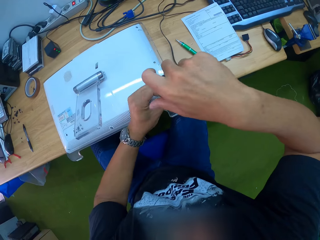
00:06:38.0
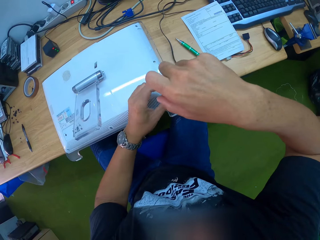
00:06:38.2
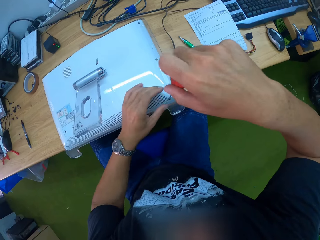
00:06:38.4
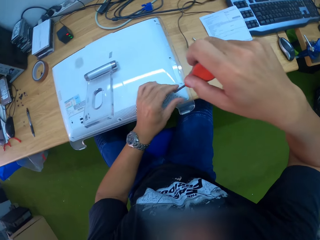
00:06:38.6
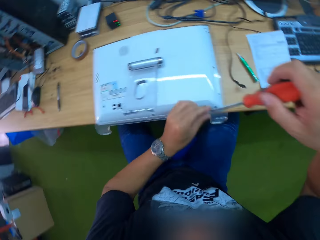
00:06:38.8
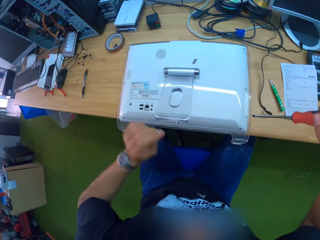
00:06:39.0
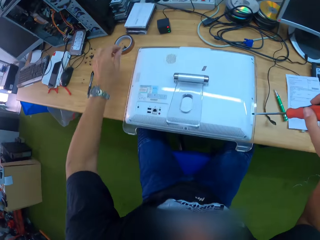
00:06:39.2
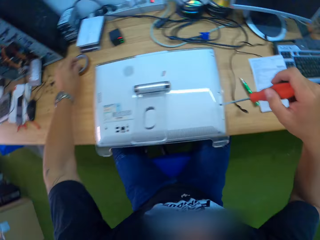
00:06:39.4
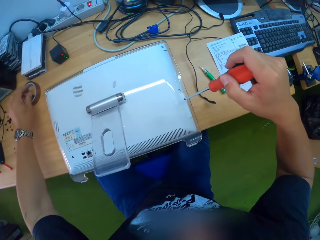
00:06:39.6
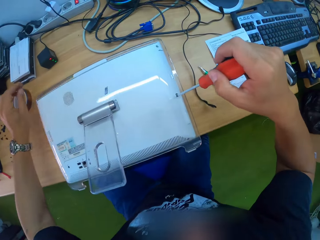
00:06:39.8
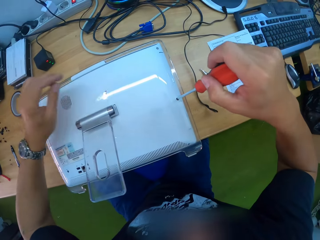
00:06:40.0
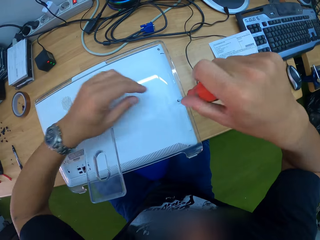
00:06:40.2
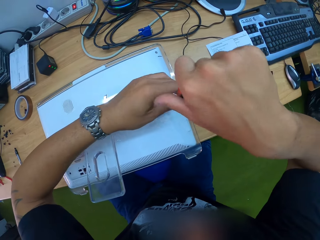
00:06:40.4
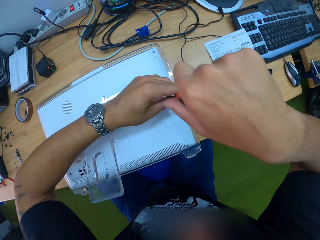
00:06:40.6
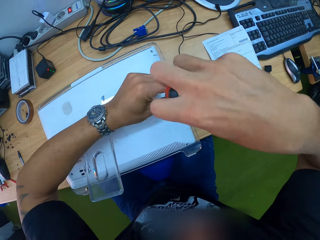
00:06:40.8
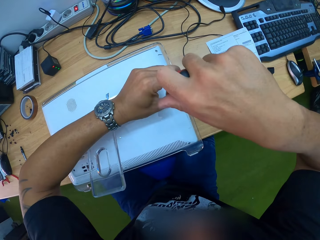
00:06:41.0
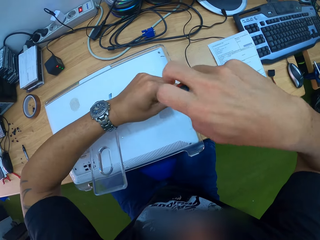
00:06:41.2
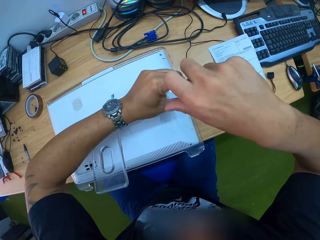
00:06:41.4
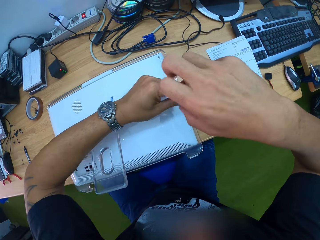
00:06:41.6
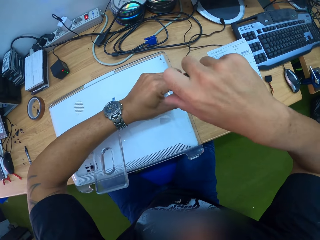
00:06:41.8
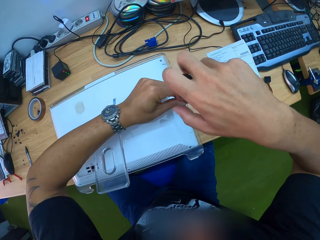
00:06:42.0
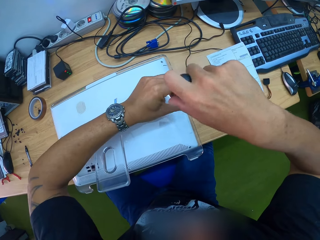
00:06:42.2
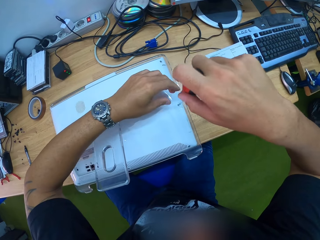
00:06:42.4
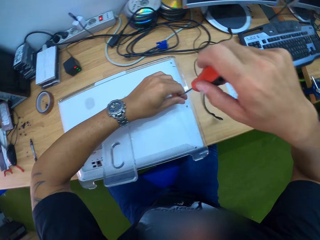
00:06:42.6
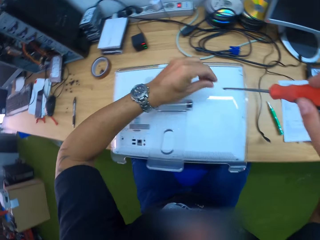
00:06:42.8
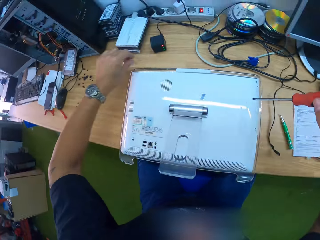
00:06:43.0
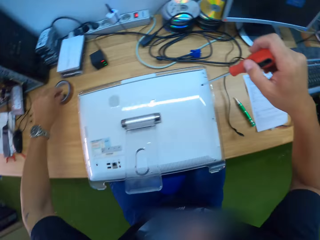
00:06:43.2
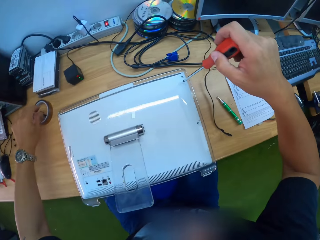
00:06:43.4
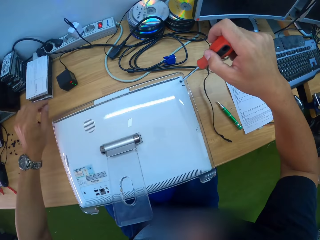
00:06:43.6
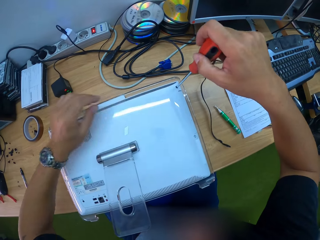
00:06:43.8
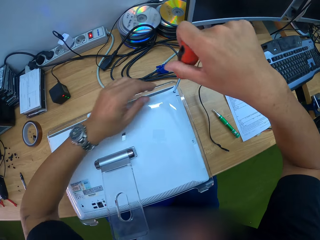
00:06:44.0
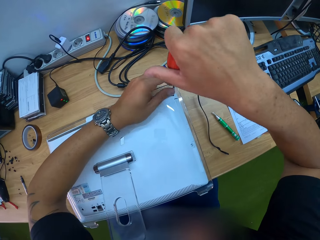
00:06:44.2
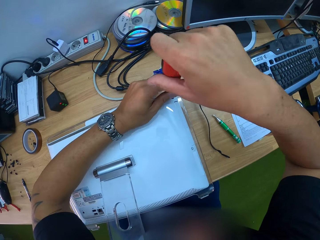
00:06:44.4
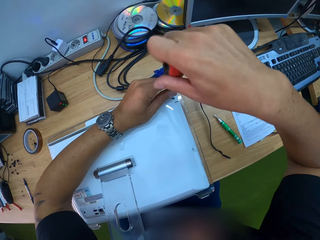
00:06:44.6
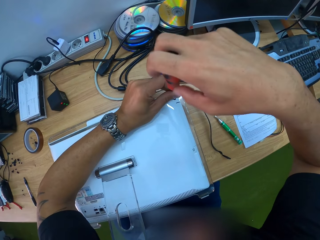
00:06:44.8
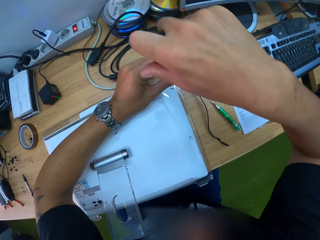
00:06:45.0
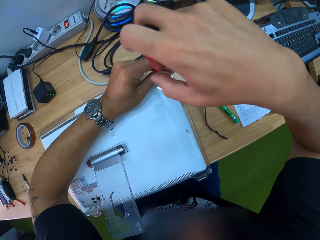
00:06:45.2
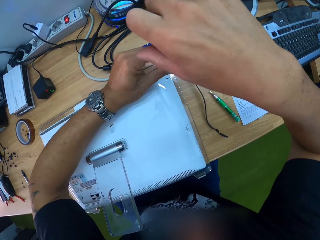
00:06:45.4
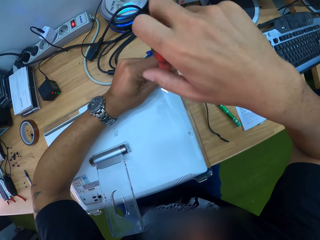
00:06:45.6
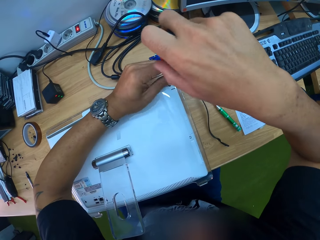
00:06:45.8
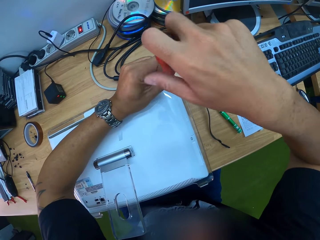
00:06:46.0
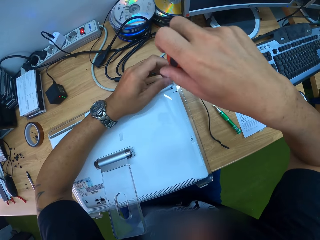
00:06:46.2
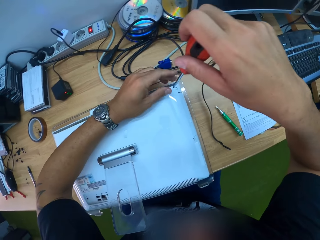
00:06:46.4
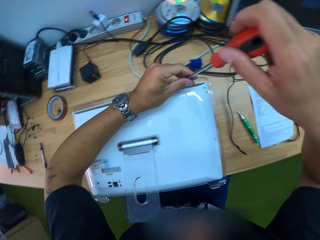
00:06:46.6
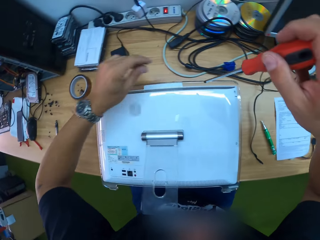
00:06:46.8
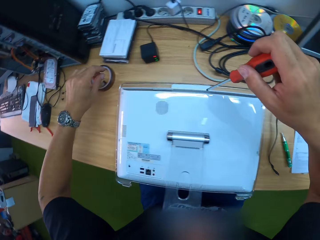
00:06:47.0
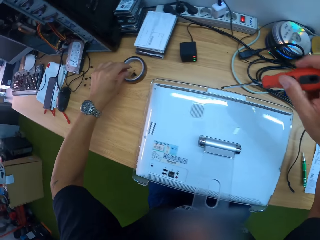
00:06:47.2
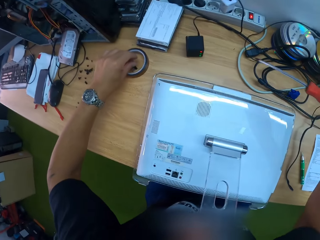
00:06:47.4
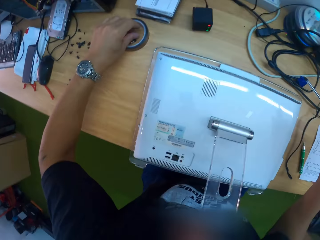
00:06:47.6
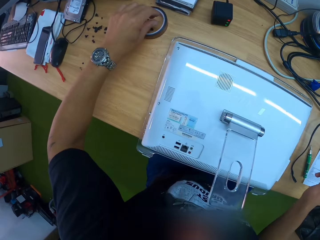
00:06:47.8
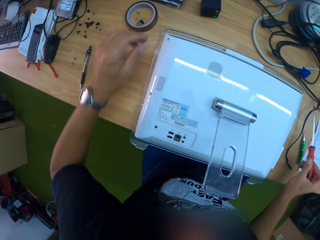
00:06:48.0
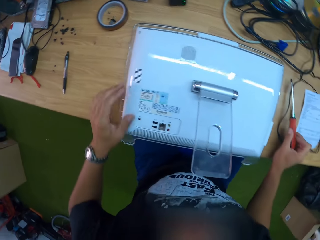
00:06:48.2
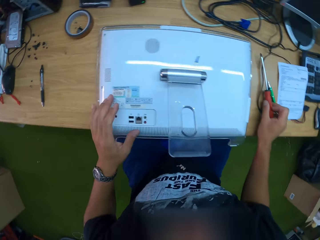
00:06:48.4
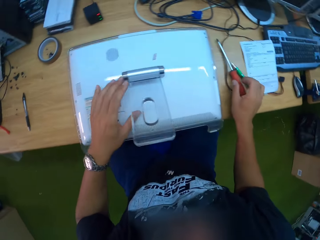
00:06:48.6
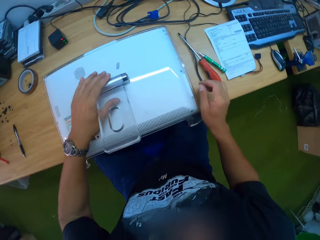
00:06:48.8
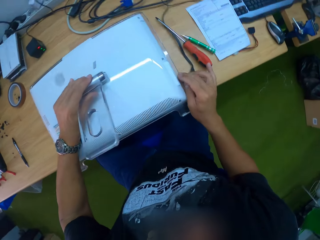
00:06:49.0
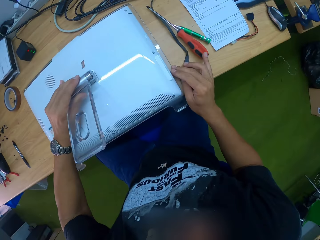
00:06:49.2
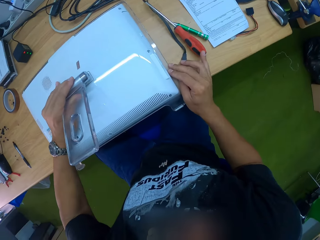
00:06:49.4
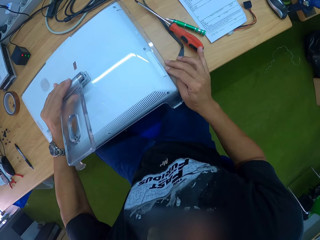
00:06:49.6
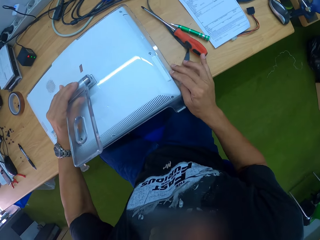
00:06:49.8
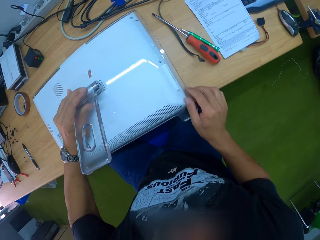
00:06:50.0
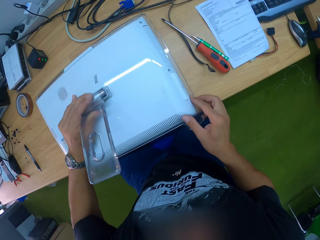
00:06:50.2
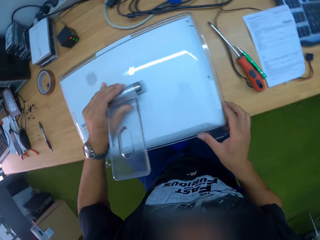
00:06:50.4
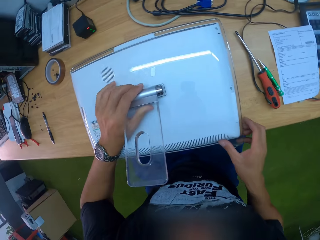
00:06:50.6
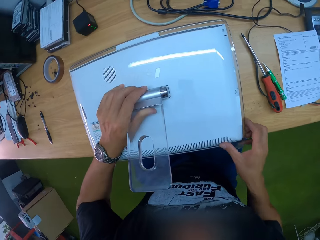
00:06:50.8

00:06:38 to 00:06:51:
The camera wearer places the bolt on the table with his left hand. He unscrews a bolt from the monitor with the screwdriver in his right hand. He places the bolt on the table with his left hand. He unscrews a bolt from the monitor with the screwdriver in his right hand. He places the bolt on the table with his left hand. He places the screwdriver on the table with his right hand.

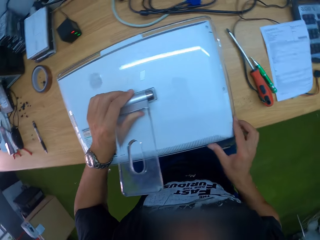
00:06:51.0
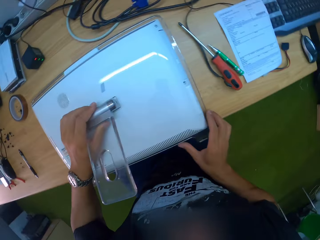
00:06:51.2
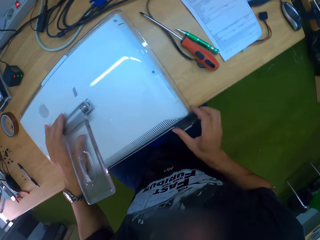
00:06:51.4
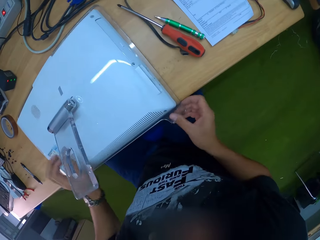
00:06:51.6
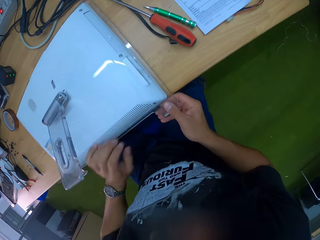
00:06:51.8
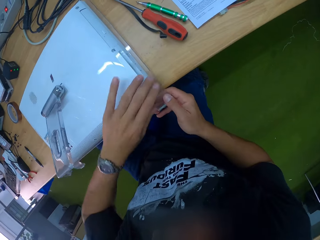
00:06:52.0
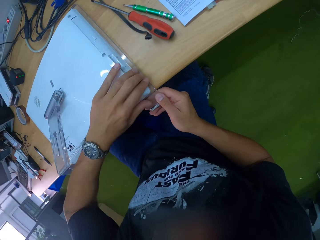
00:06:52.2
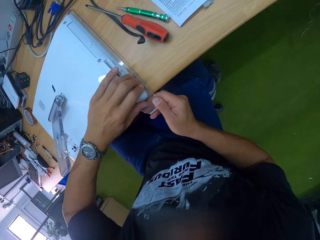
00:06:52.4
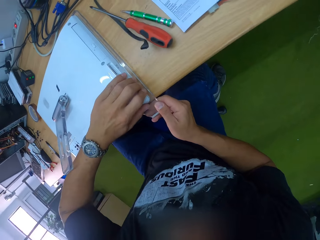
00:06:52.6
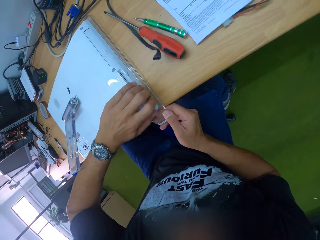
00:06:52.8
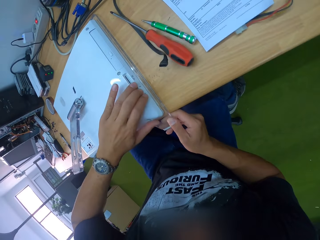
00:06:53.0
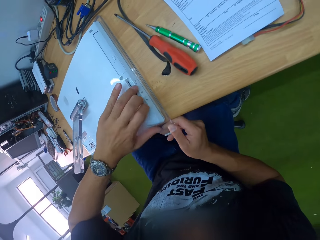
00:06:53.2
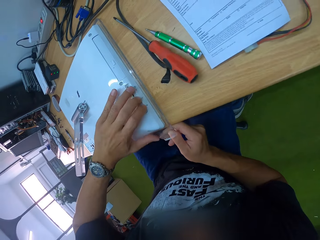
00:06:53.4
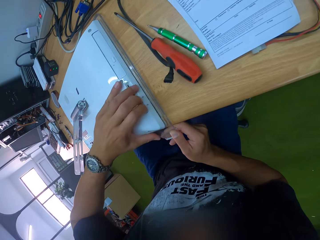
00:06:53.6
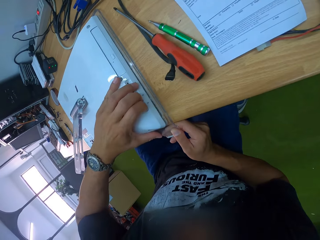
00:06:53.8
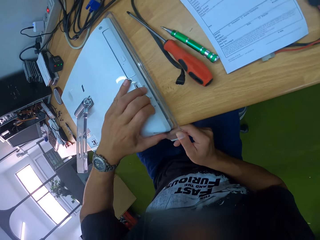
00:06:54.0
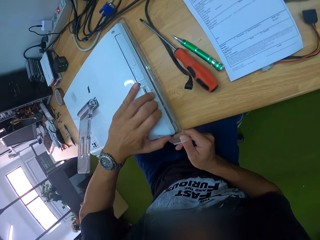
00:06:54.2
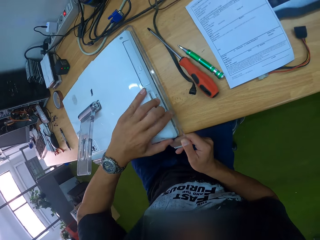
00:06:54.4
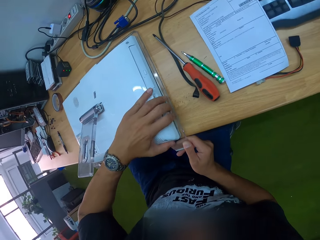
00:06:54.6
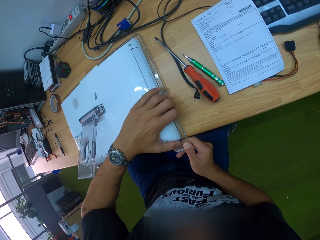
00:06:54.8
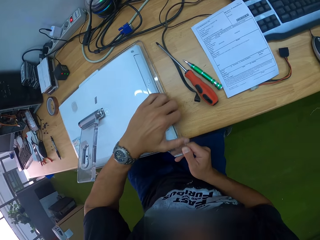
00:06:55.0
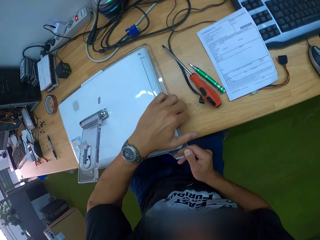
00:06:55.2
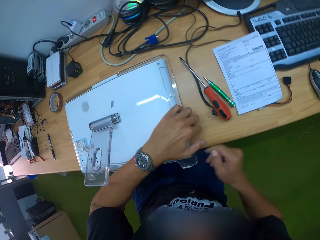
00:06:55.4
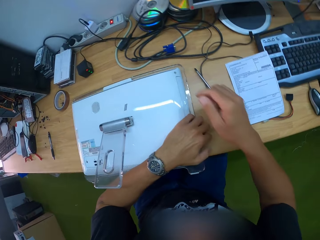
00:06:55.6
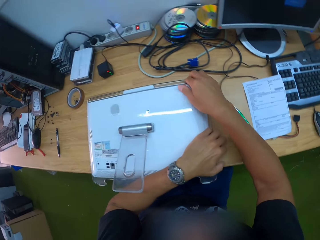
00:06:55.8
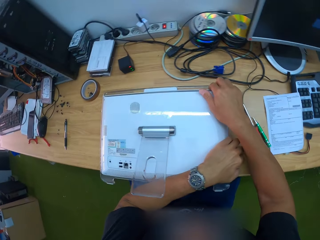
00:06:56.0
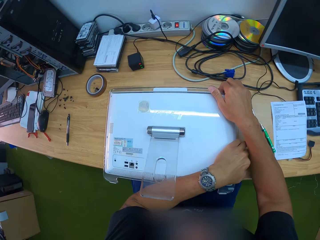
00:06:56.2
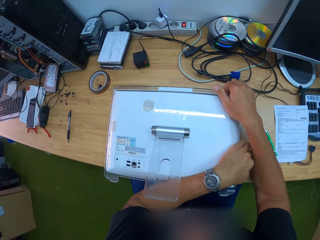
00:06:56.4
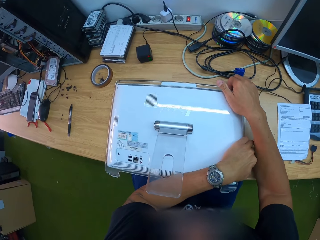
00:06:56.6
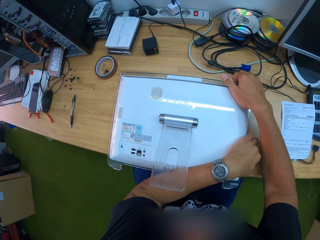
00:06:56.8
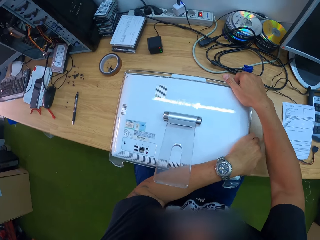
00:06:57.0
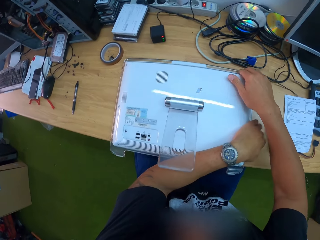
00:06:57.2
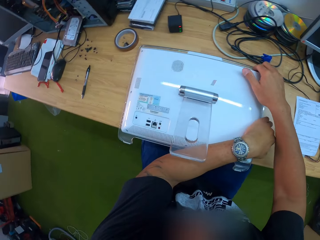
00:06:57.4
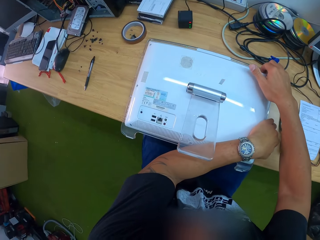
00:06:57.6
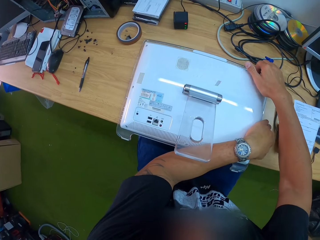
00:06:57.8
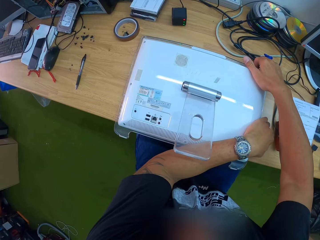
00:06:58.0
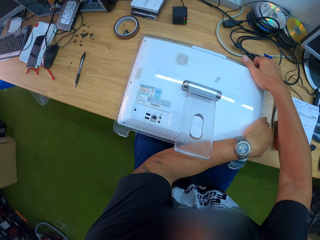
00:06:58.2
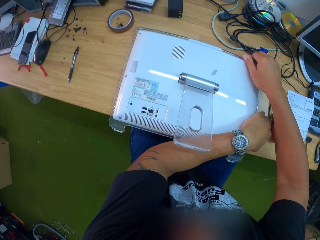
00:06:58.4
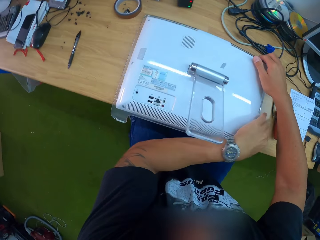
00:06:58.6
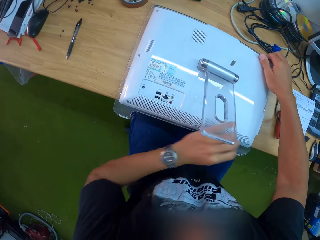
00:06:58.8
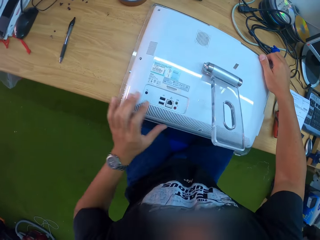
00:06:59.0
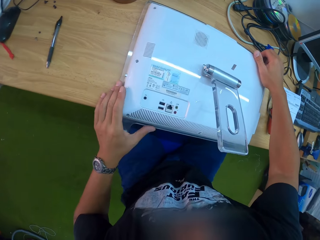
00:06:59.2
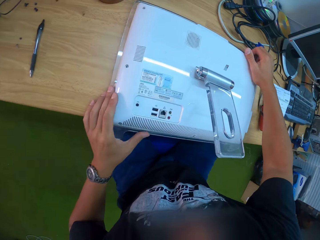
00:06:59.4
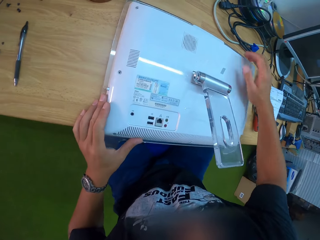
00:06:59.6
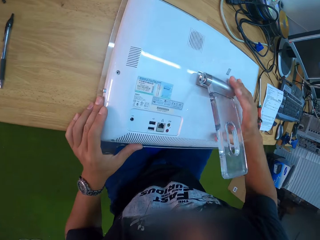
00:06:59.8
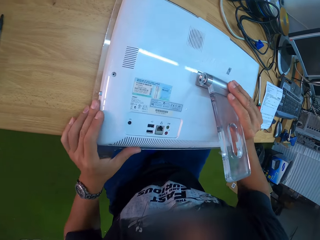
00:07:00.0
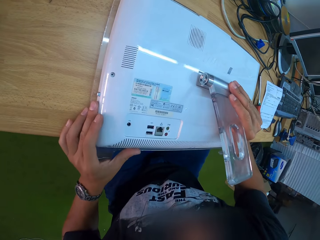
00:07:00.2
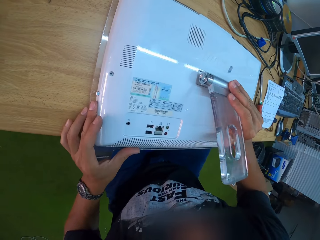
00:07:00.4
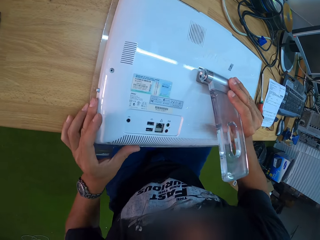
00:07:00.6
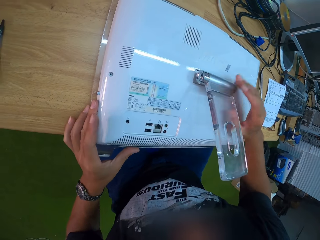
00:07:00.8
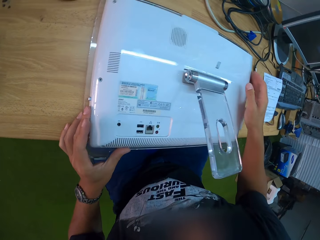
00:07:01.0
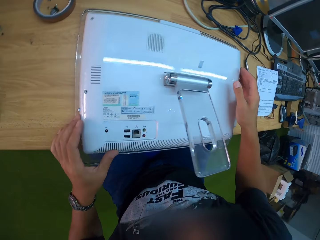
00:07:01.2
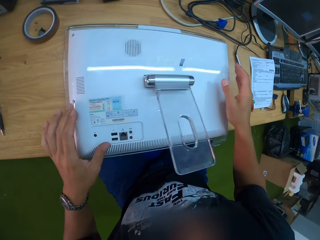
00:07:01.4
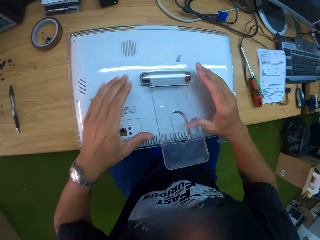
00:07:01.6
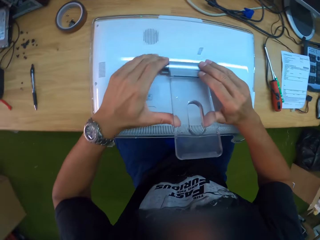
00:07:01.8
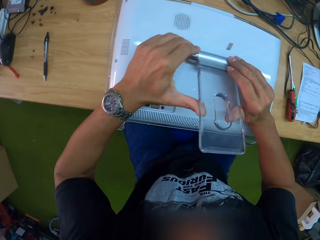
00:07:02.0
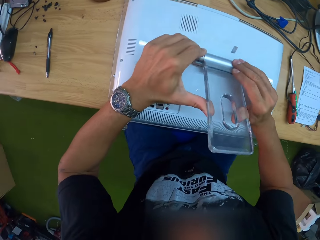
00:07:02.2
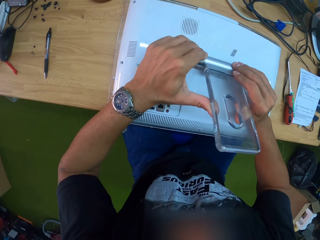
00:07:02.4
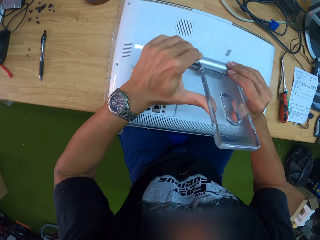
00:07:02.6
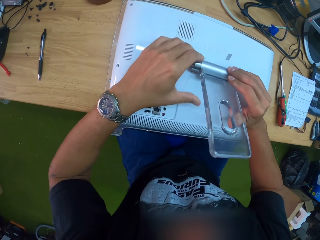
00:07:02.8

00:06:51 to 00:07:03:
The camera wearer opens the case of the monitor with his hands.
